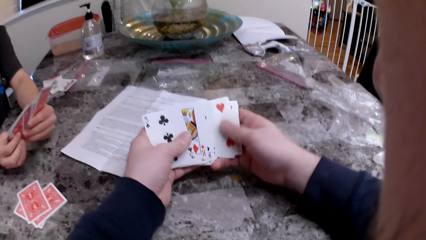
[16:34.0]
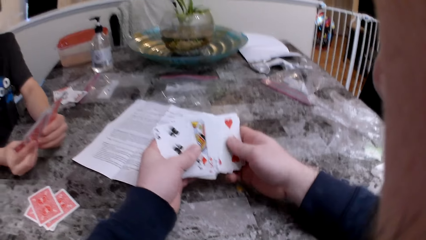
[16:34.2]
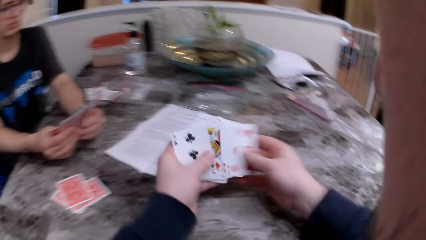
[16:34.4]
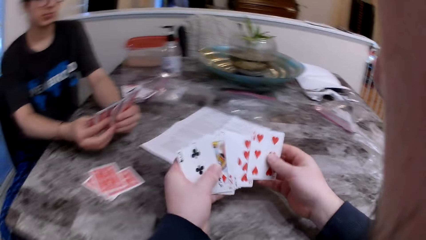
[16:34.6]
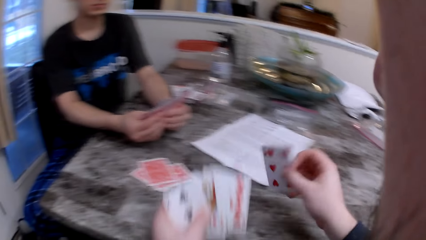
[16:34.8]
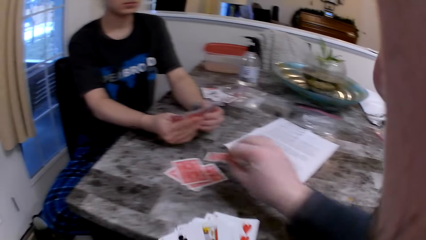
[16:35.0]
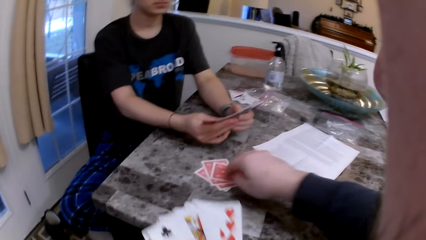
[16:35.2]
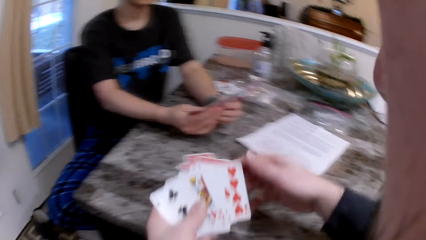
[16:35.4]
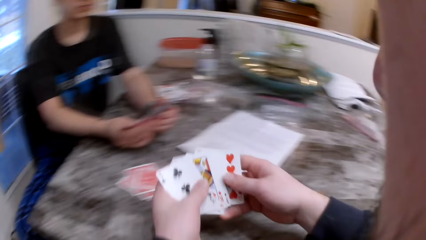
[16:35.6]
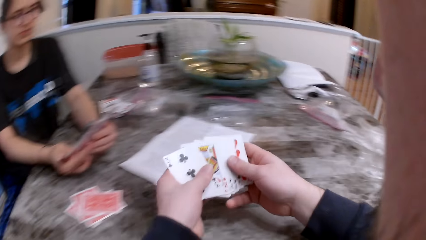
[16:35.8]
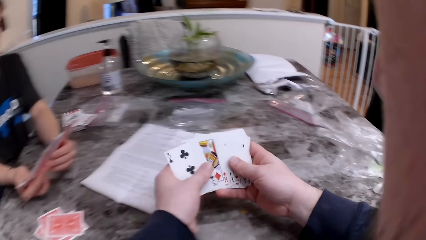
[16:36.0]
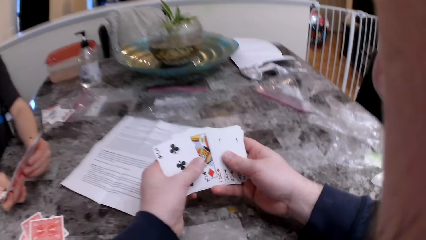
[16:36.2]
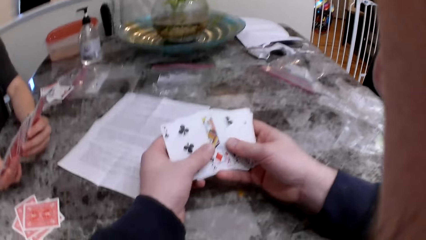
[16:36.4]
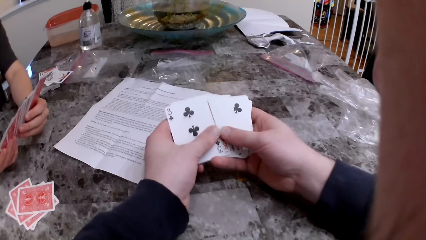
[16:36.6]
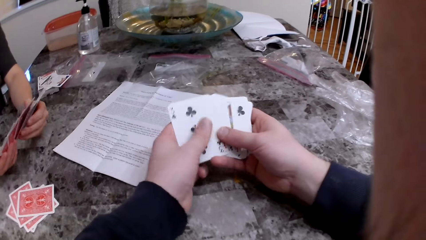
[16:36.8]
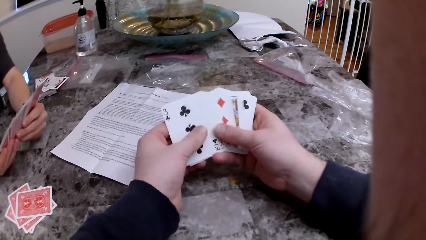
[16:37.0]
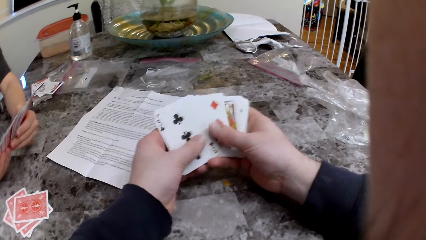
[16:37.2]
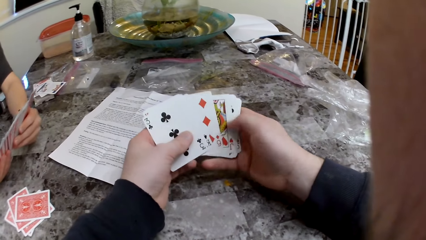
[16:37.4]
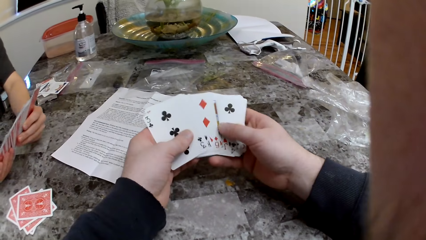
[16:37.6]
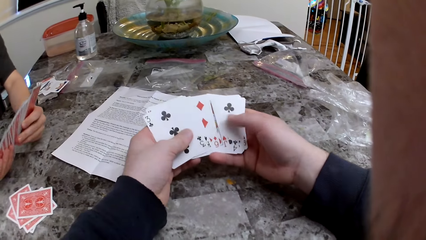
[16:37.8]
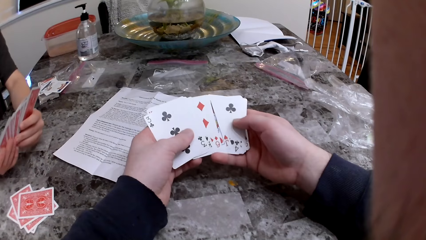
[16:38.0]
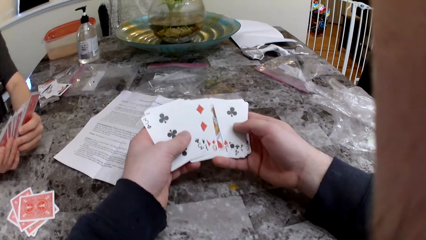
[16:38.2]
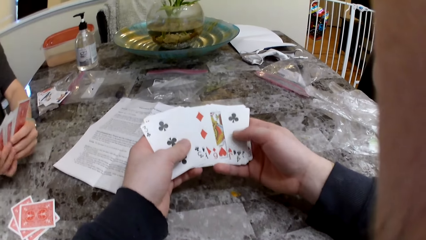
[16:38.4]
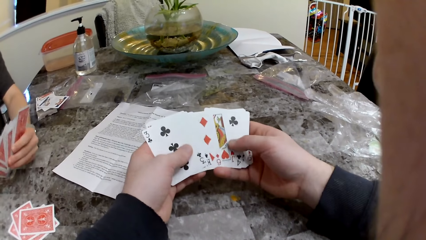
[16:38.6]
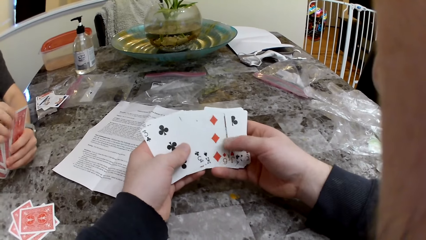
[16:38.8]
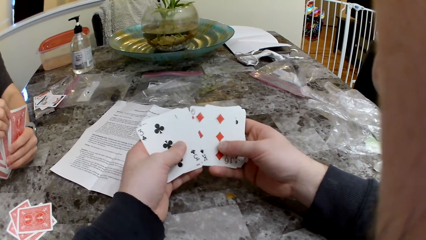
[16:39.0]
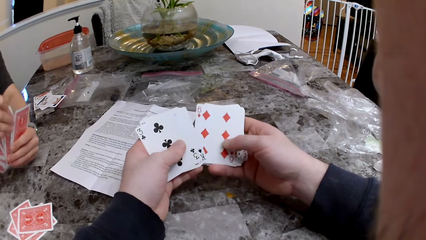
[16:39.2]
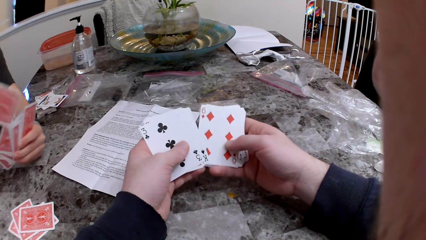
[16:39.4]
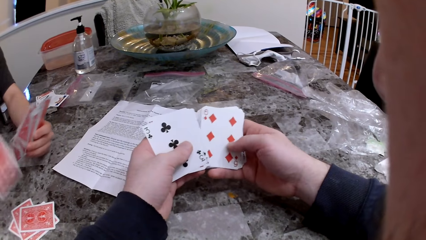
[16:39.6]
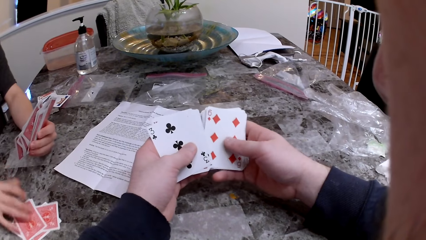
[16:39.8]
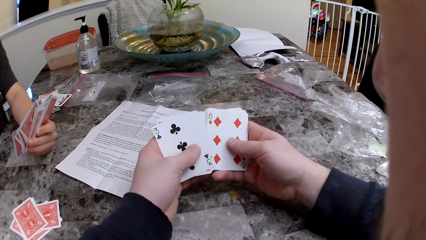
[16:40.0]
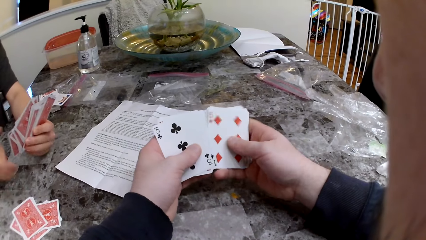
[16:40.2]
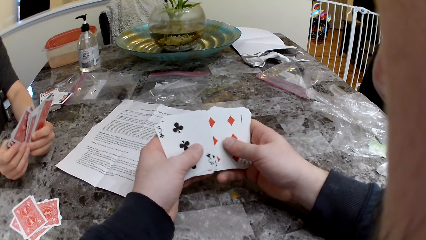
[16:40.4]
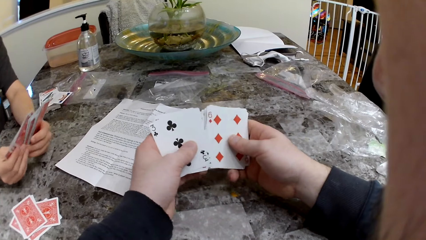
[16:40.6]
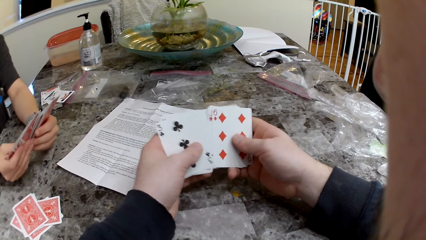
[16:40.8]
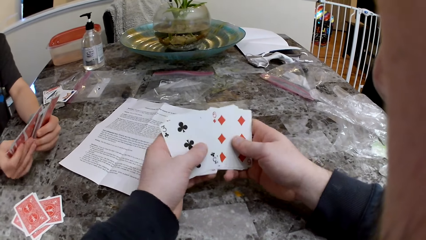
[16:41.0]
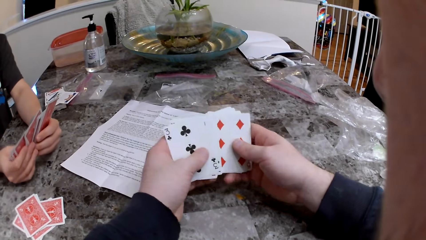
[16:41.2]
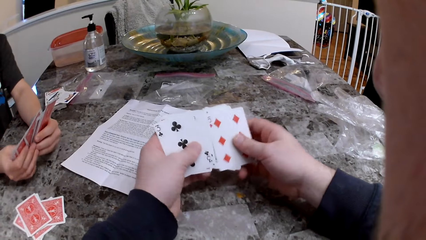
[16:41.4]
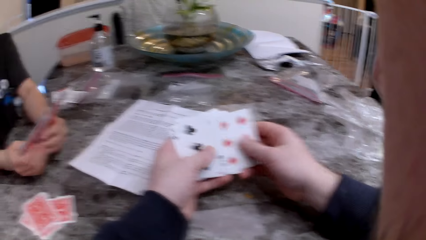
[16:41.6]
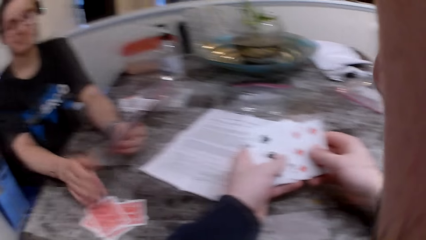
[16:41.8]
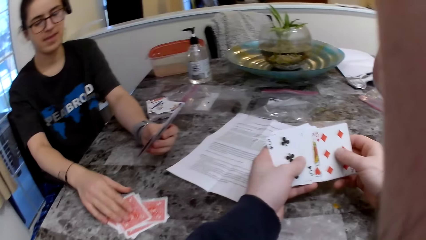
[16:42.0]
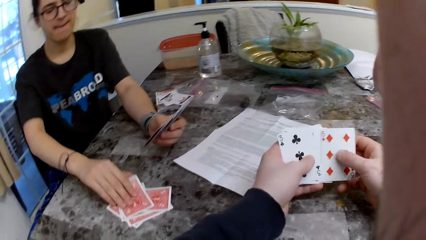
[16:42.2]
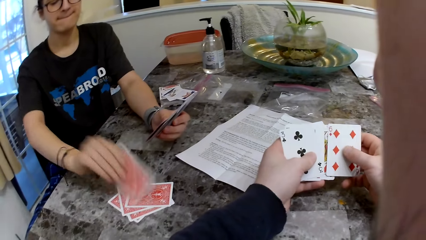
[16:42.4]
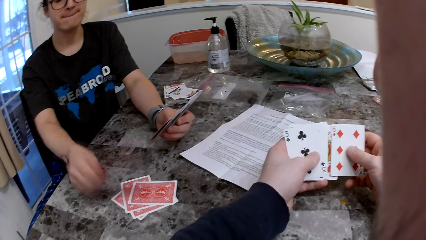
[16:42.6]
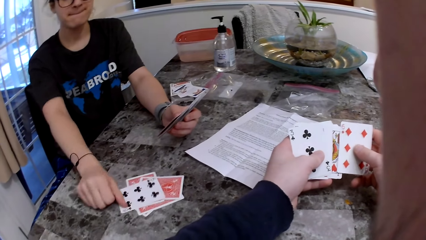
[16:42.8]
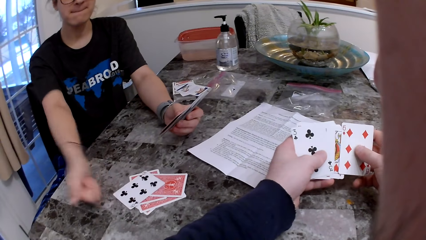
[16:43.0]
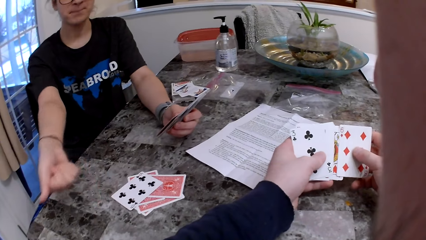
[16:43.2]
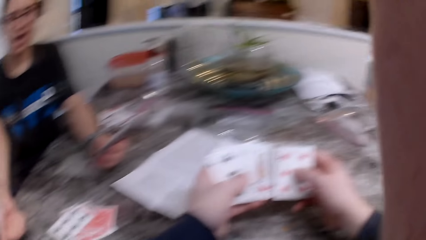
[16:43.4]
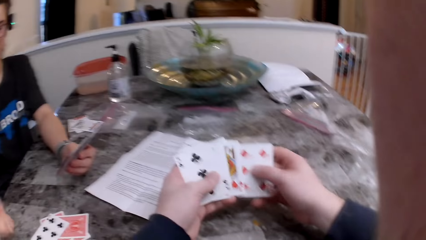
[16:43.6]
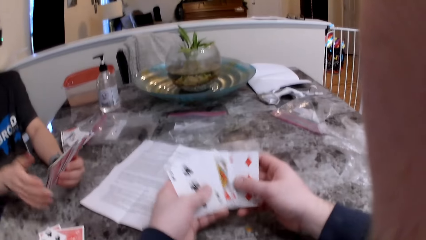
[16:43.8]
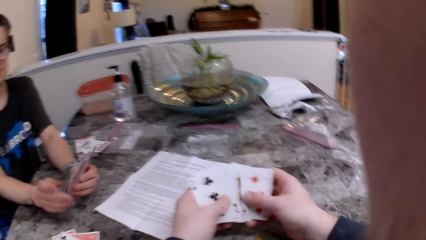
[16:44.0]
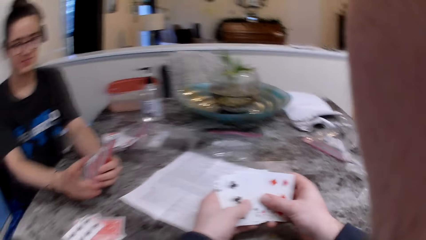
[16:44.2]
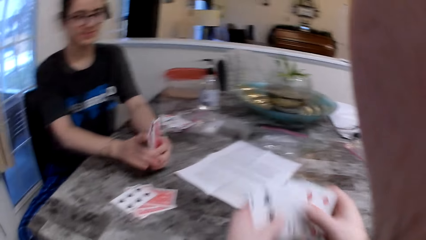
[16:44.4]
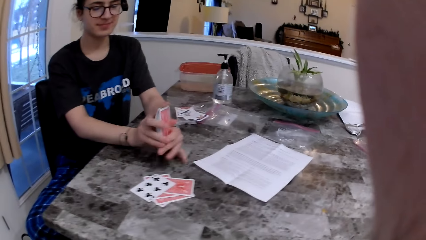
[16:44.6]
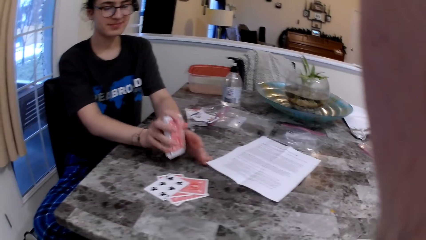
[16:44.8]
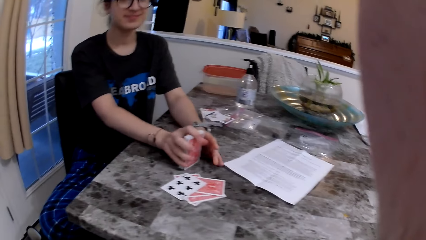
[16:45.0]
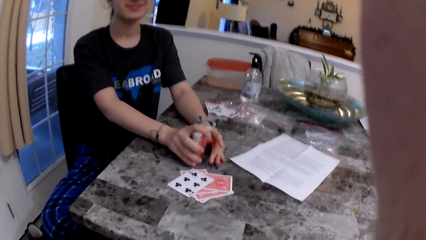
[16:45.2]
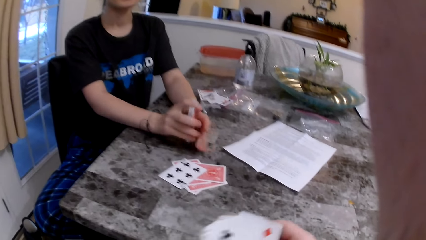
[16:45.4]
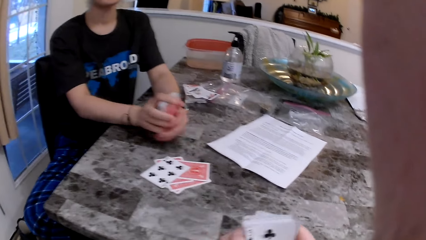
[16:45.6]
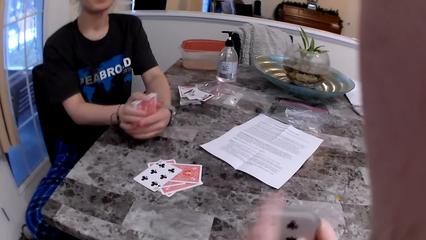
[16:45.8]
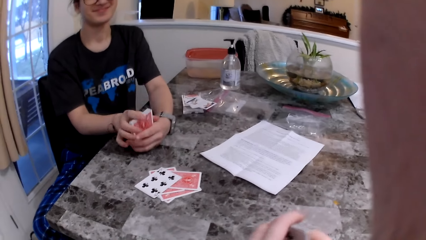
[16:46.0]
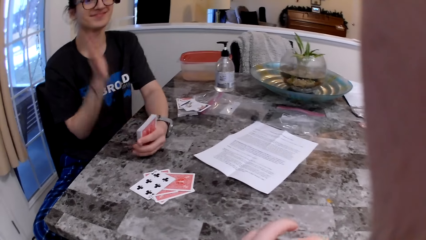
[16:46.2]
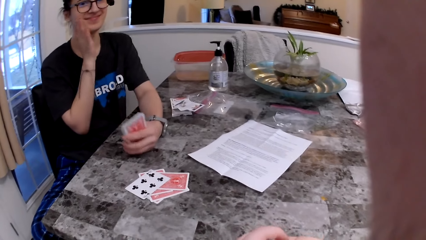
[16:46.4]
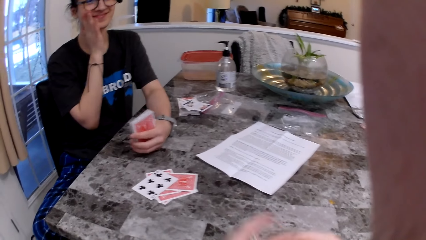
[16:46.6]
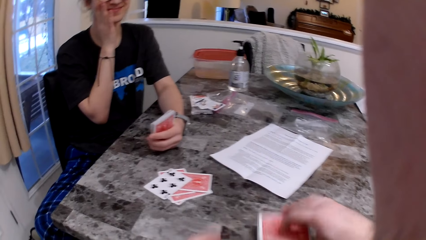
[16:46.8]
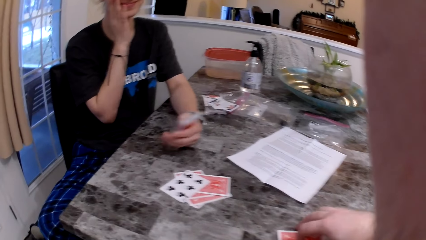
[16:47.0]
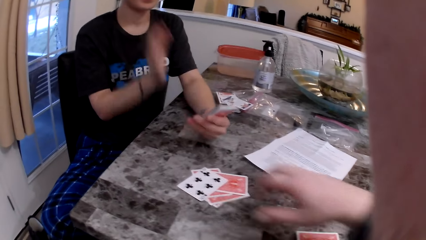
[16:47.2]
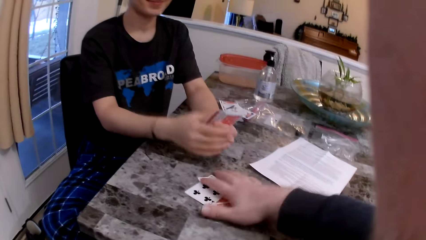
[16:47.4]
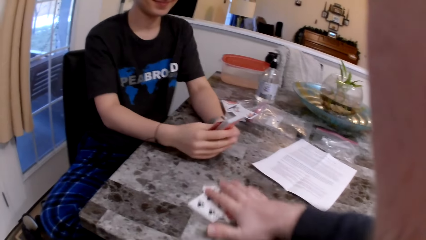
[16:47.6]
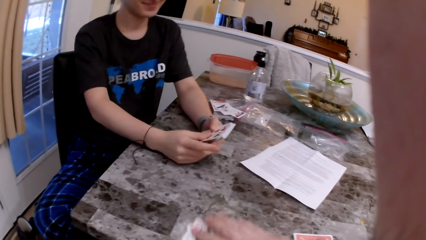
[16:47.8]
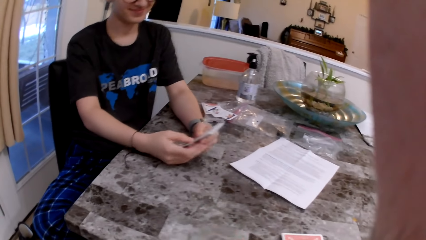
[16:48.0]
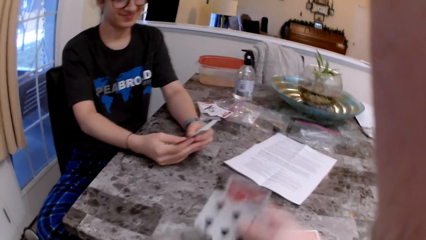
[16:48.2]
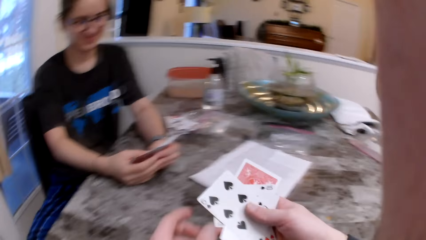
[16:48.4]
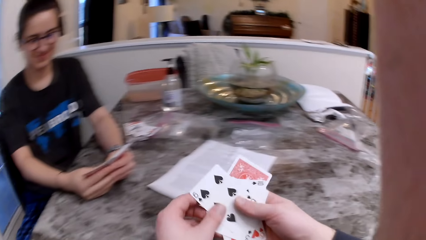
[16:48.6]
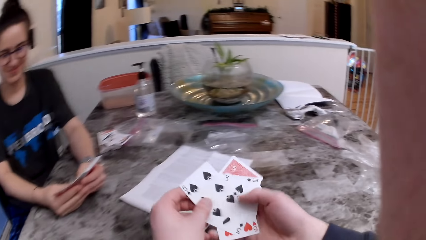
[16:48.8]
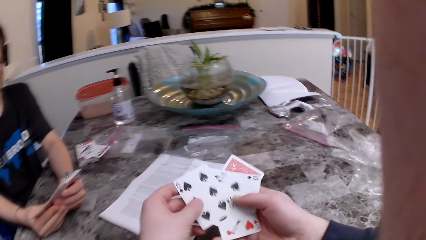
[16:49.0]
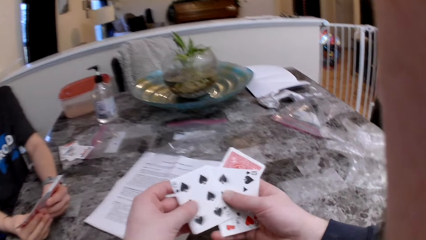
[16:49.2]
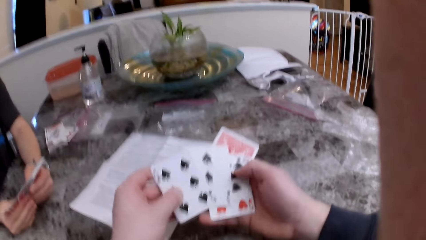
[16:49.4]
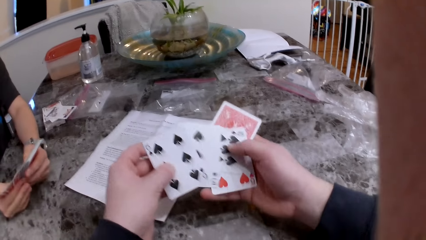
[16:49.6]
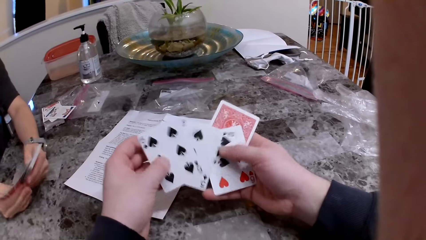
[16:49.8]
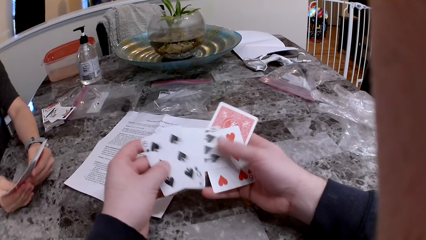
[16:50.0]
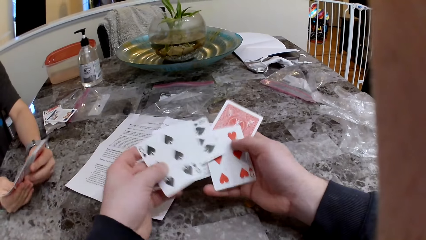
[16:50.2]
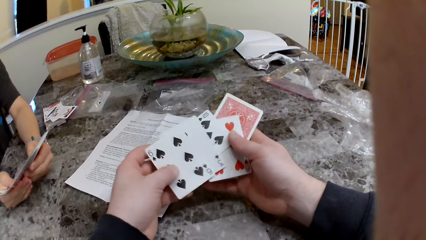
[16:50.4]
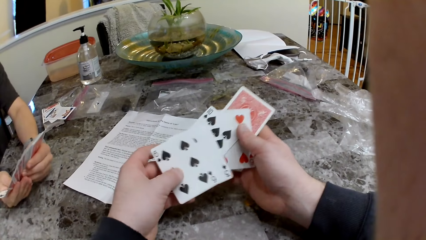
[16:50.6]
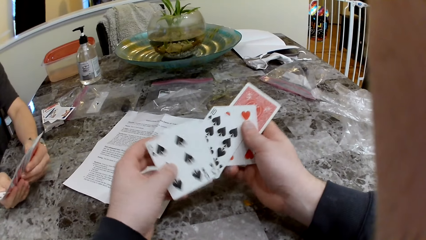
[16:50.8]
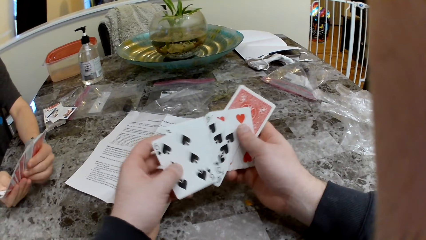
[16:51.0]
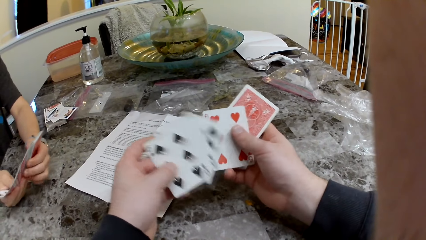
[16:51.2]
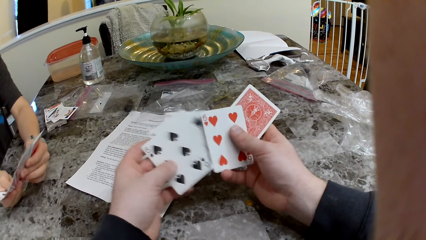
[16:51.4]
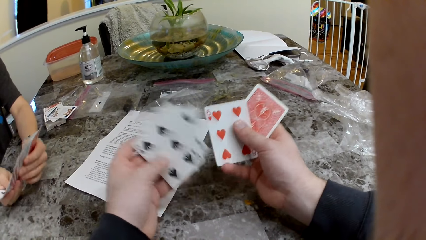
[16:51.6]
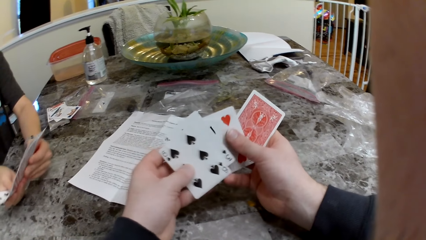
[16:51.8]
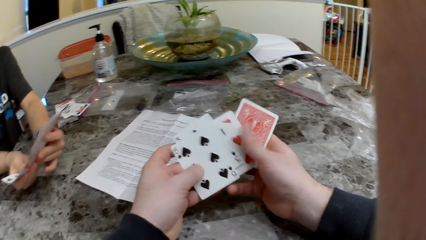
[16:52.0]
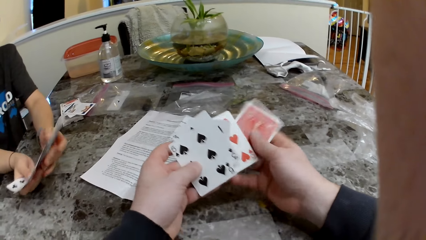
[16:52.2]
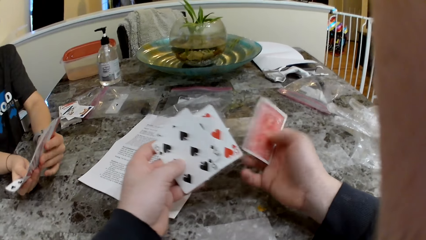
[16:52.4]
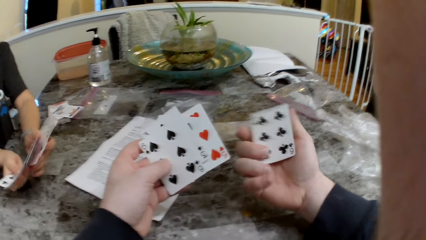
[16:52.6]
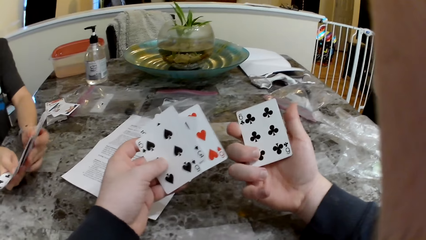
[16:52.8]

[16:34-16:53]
The camera wearer puts a card on the table. The woman puts a card on the table, turns the card over and arranges the cards. The camera wearer arranges the cards. The woman checks the cards.
